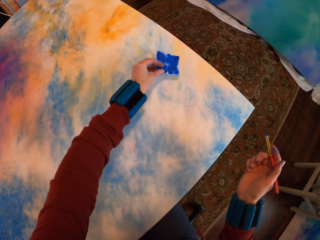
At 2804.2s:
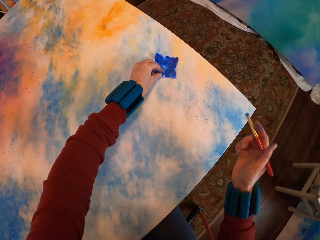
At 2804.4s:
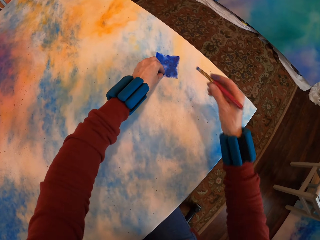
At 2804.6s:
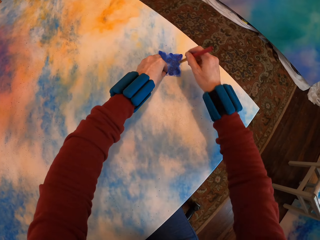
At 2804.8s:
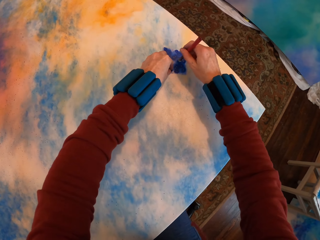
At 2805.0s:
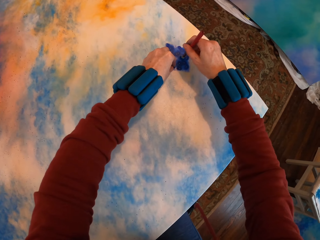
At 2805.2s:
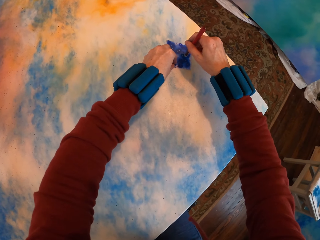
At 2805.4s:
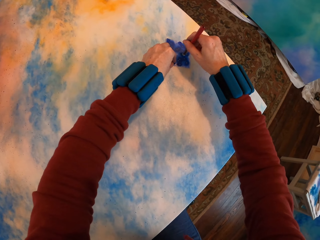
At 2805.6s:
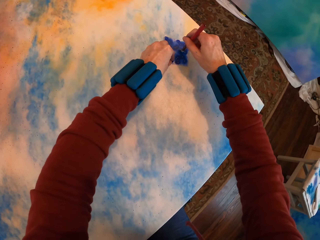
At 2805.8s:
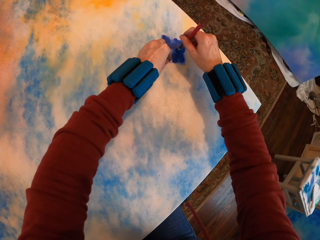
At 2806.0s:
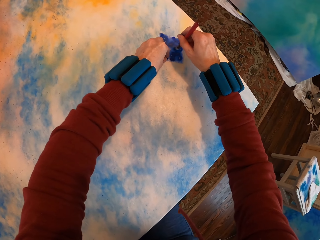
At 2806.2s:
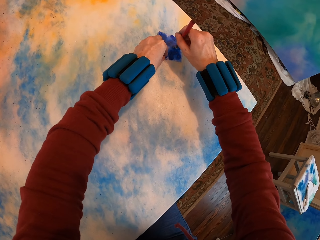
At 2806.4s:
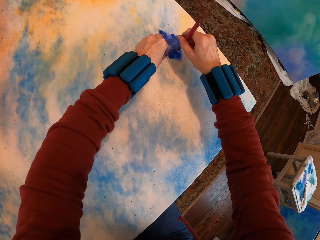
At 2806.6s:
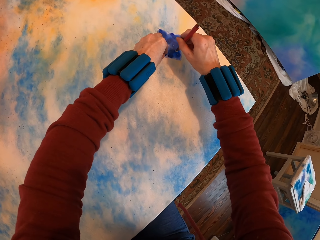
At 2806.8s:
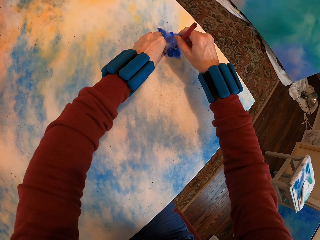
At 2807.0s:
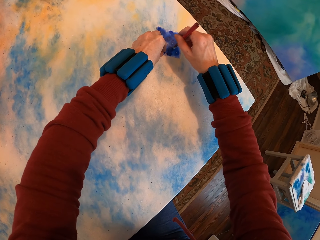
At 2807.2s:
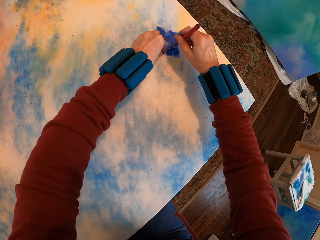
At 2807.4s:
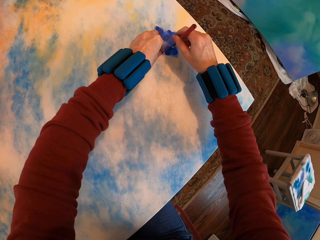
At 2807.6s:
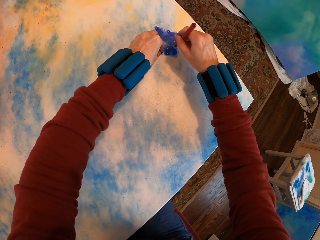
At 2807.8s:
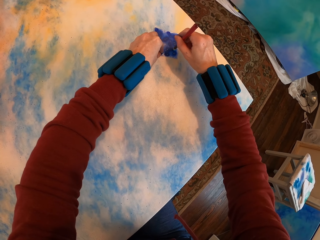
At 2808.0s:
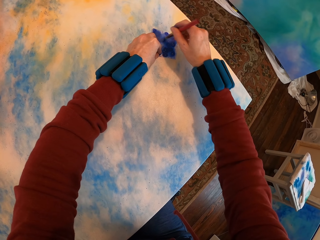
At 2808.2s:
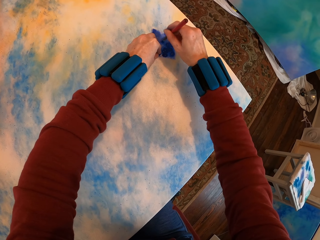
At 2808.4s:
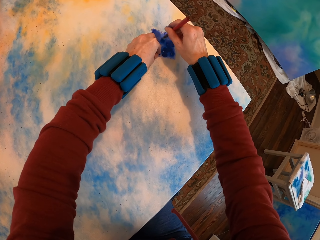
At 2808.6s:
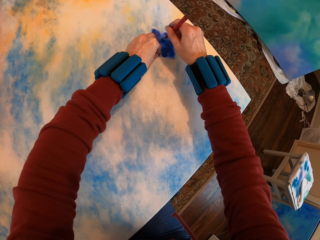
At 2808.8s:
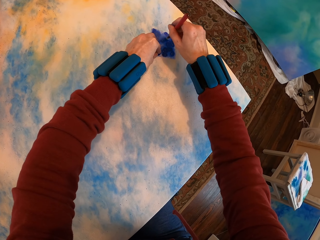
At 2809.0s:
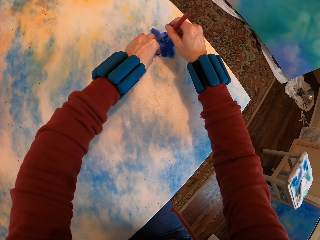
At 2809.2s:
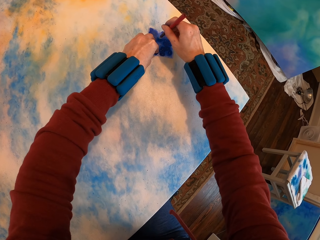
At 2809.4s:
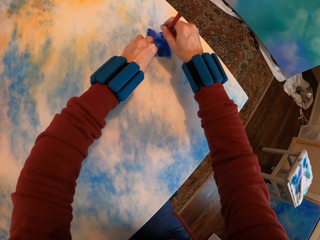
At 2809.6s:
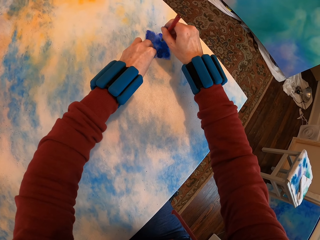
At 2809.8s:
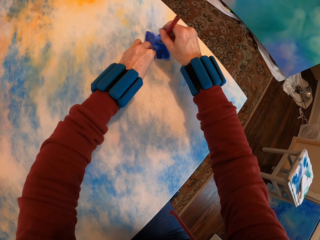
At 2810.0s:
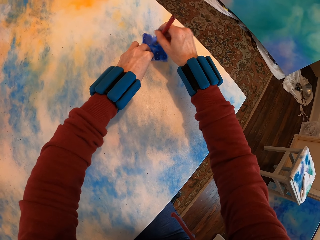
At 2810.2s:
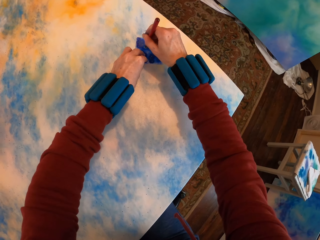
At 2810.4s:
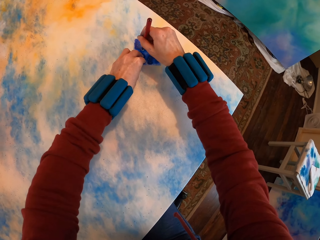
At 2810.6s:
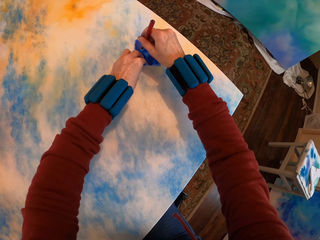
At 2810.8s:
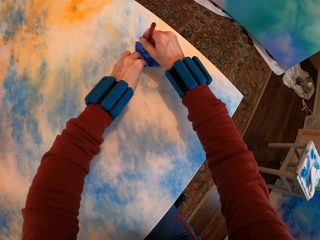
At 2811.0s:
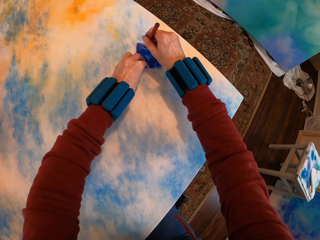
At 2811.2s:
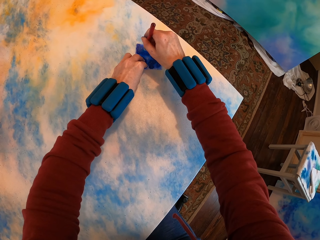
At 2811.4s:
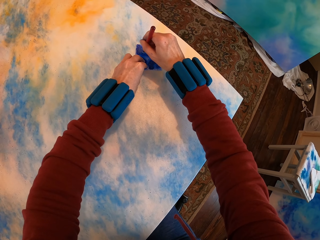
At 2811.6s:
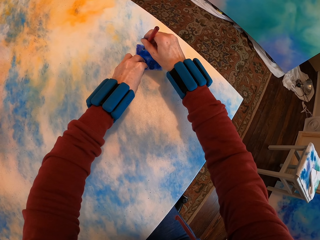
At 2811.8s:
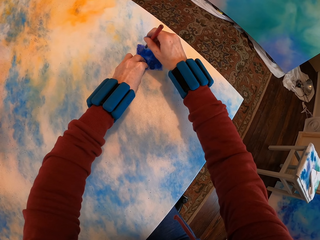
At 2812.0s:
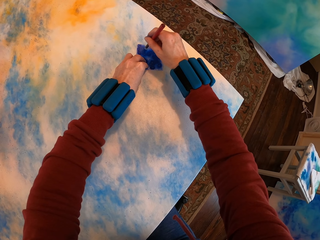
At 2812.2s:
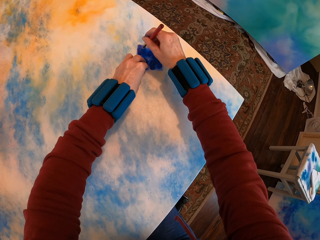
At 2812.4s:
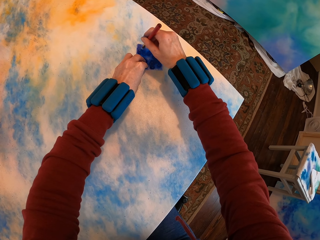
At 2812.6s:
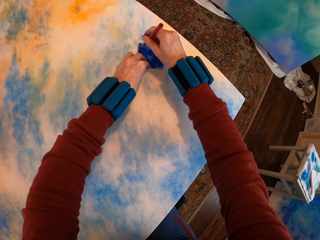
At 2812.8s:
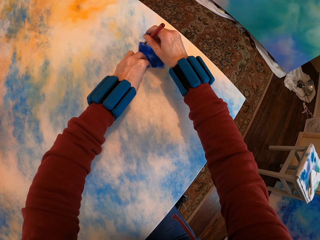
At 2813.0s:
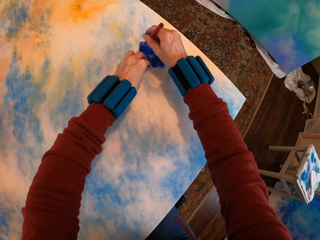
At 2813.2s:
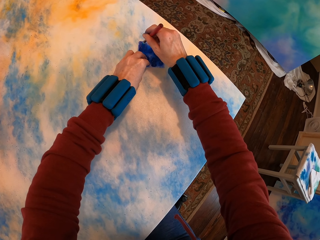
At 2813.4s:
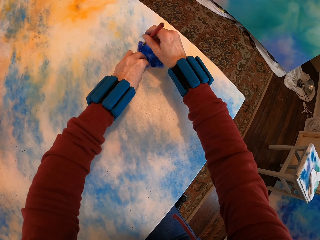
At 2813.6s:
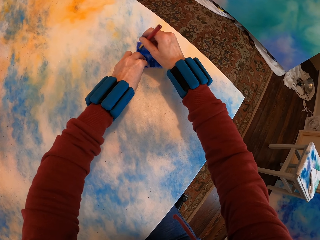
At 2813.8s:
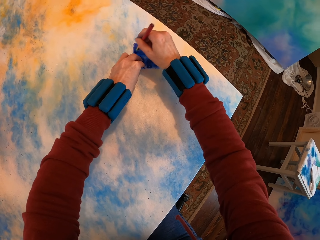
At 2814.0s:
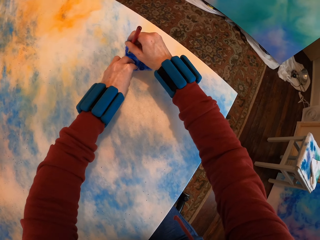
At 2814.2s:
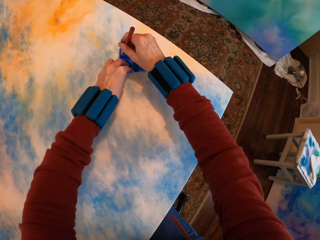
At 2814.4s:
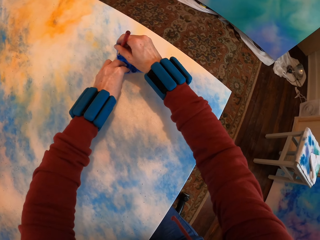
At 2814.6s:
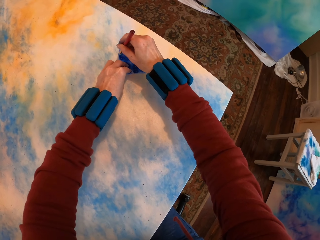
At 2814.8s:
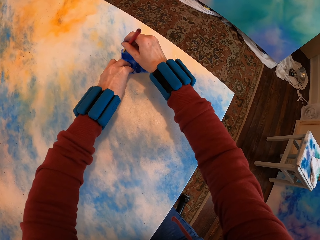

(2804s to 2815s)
The camera wearer places paper on the canvas. They paint the canvas.

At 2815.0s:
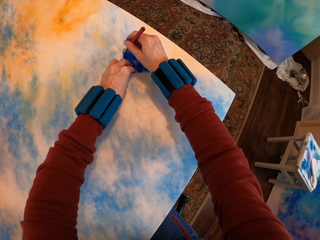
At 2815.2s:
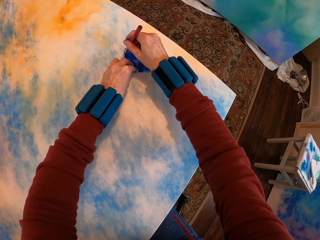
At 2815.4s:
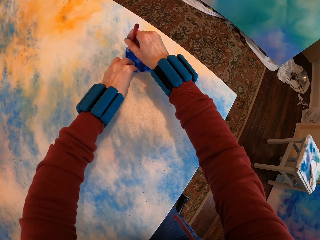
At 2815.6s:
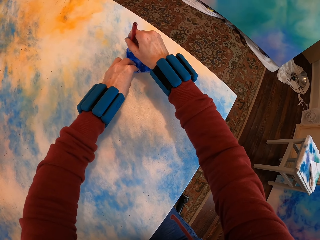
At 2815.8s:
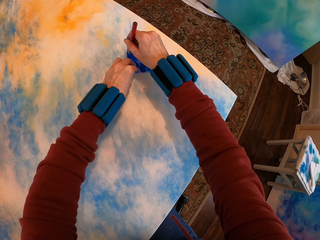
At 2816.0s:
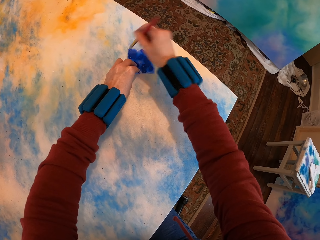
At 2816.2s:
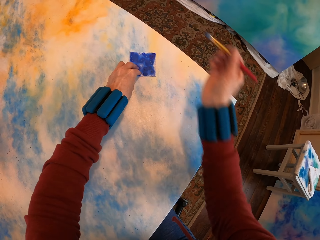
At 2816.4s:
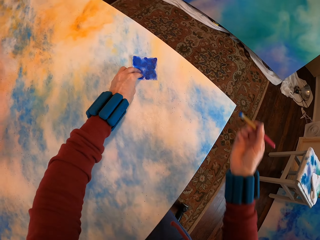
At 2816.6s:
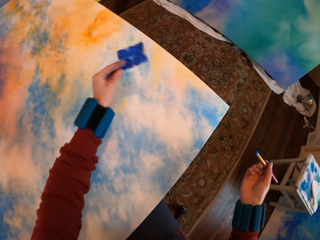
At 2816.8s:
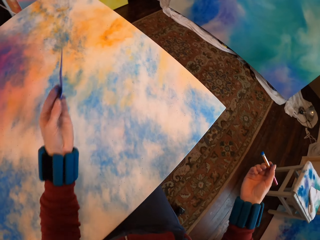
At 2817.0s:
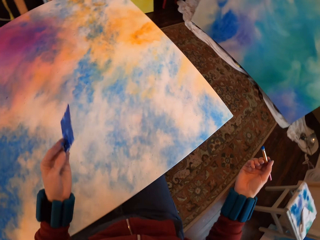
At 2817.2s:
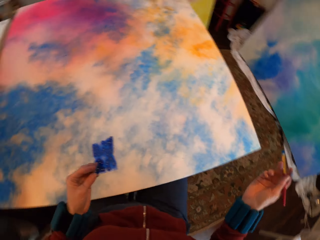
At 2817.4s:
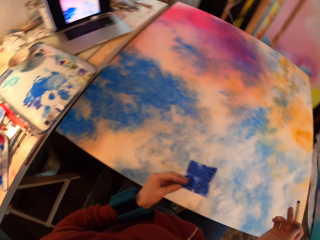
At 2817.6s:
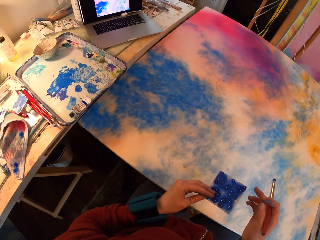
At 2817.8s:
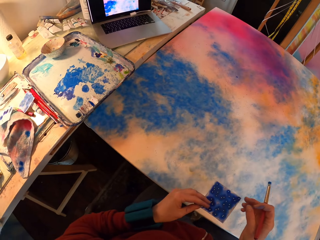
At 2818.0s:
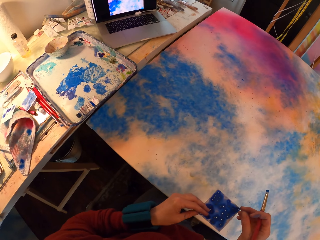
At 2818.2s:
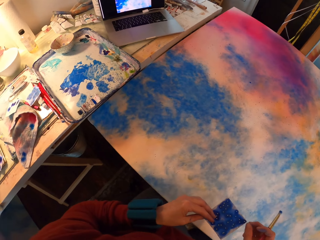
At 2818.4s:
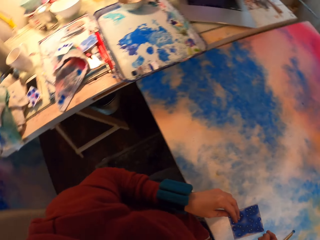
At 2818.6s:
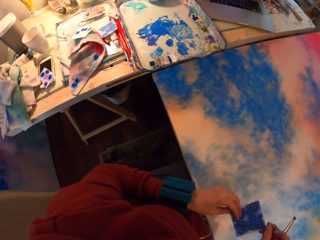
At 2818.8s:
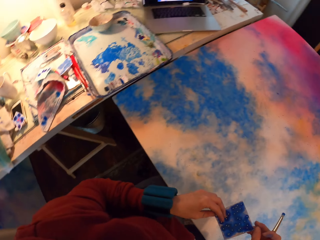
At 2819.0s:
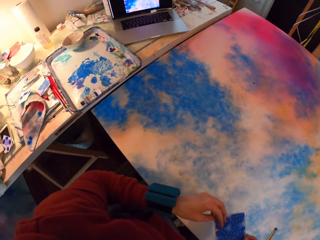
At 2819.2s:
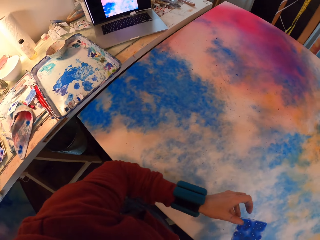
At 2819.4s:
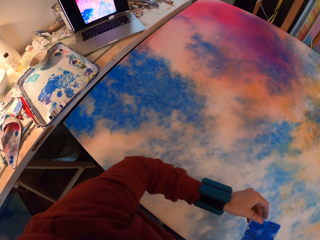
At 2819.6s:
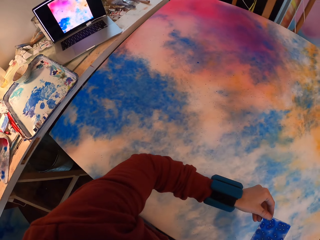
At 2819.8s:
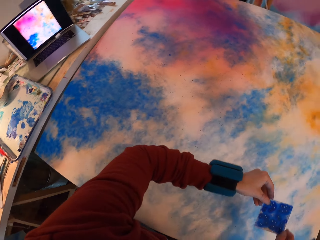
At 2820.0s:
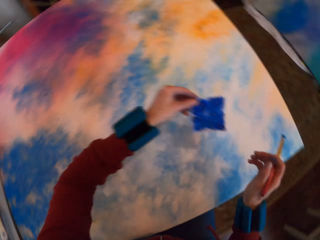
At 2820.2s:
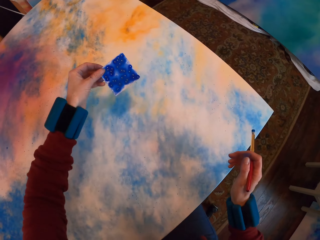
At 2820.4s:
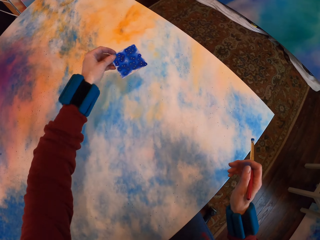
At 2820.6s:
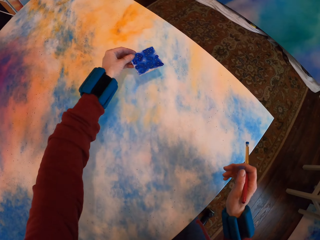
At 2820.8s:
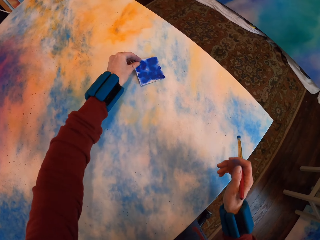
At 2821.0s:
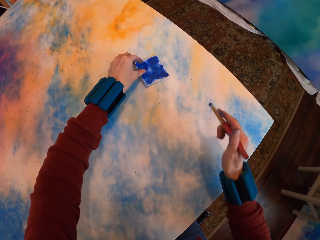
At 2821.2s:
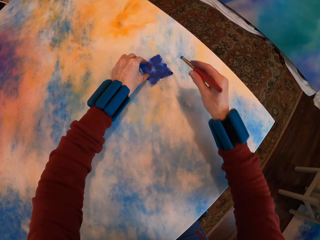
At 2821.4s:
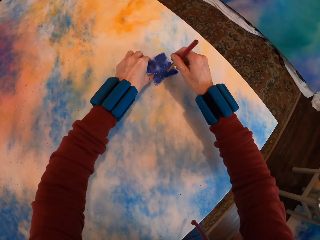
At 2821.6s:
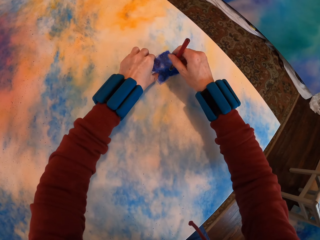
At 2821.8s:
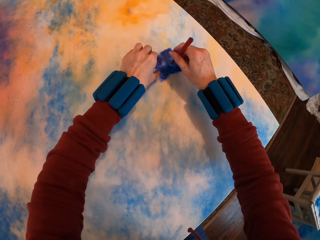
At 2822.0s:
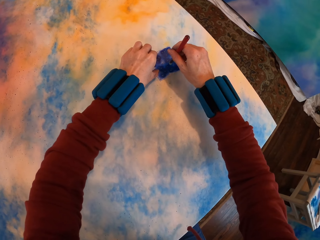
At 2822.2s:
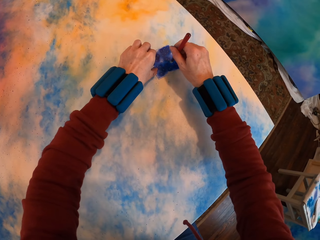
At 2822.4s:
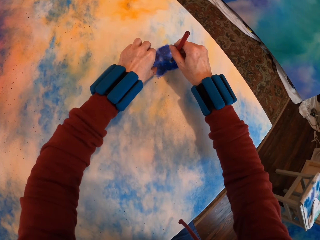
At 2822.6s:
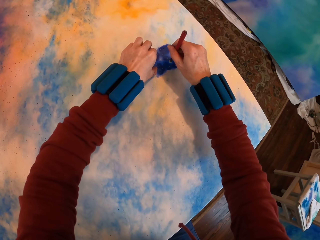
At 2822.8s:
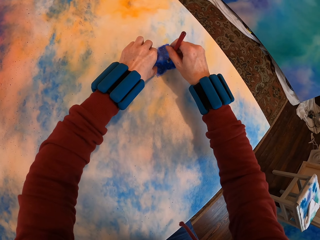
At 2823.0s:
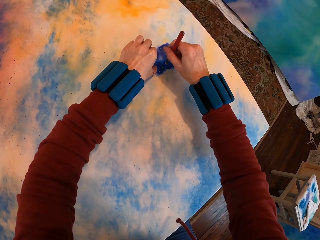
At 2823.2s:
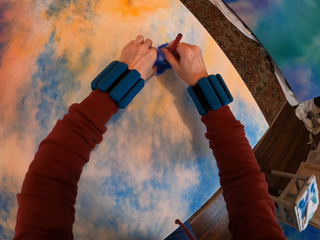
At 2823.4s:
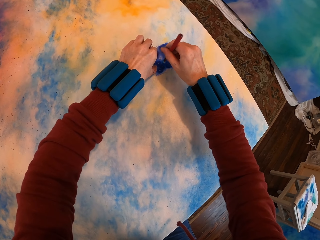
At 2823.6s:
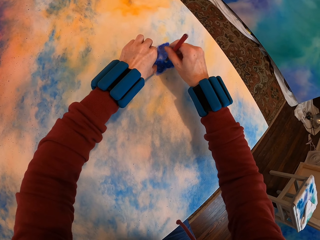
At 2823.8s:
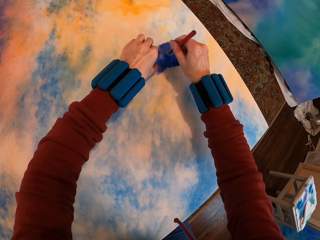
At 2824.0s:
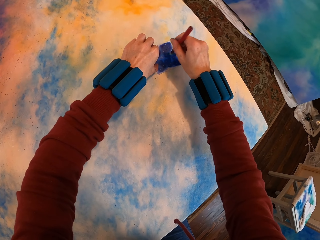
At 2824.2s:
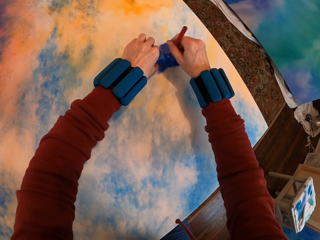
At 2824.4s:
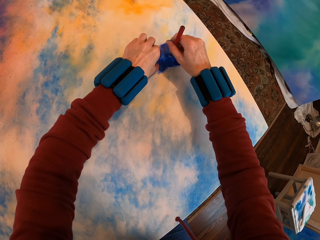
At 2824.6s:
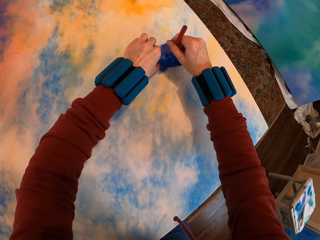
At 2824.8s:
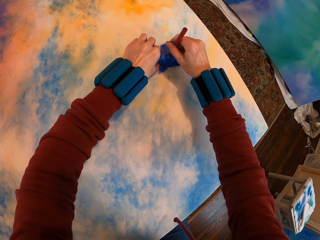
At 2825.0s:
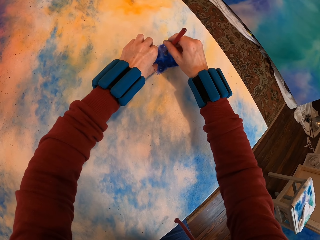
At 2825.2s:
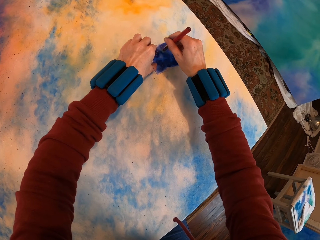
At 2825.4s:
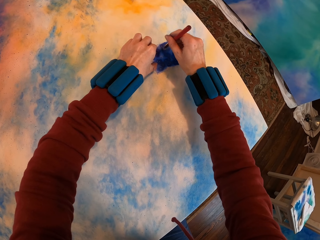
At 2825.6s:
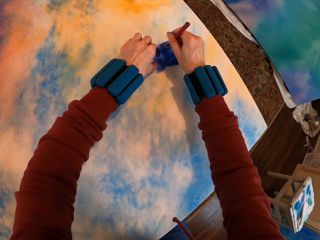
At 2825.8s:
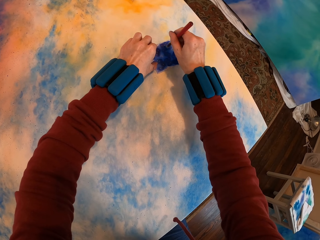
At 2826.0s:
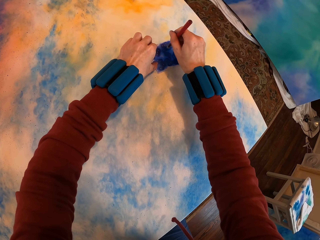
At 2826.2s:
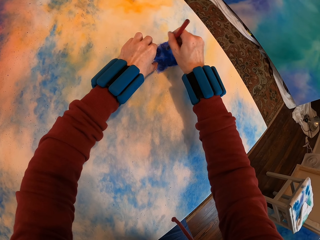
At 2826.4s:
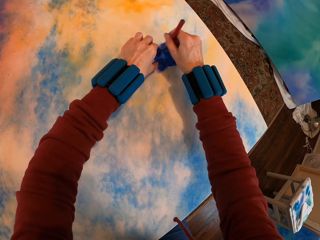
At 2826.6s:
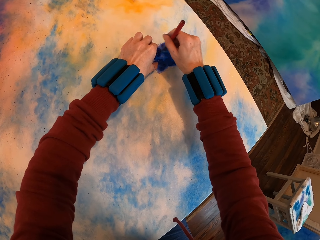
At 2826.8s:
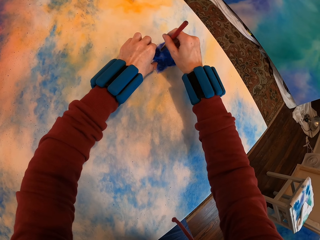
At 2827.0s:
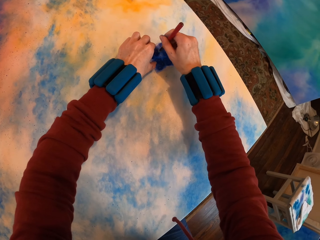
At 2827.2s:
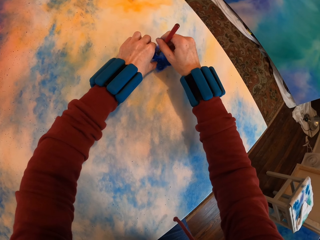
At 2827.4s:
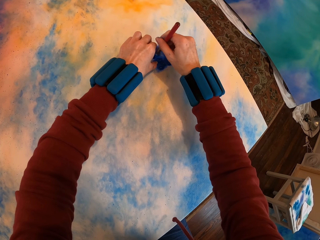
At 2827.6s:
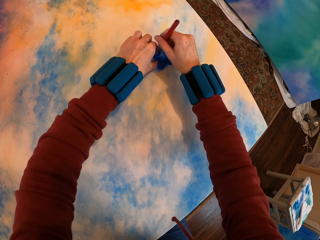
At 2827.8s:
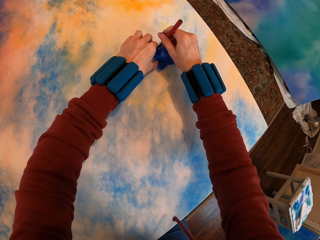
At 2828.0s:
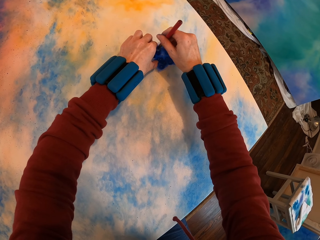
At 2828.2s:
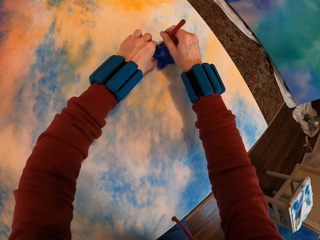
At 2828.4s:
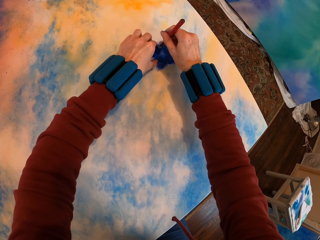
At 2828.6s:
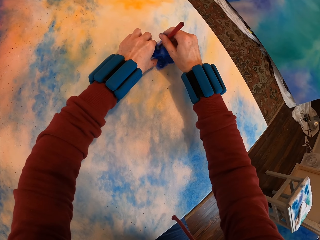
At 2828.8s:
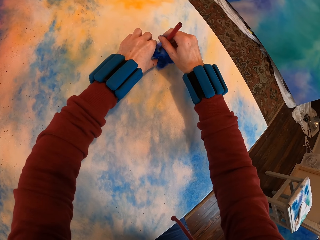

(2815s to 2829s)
The camera wearer lifts the paper. They look around. They place the paper on the canvas. They paint the canvas.
